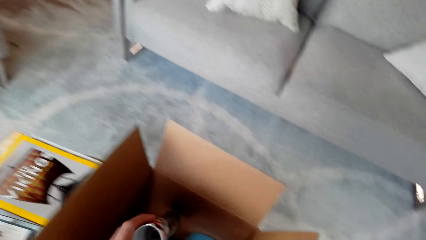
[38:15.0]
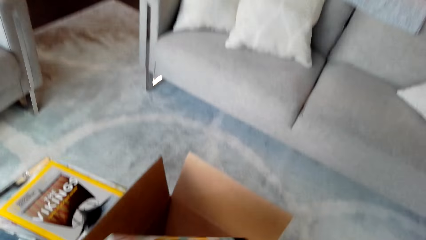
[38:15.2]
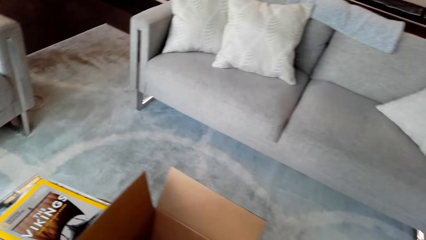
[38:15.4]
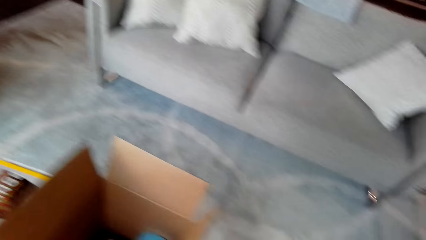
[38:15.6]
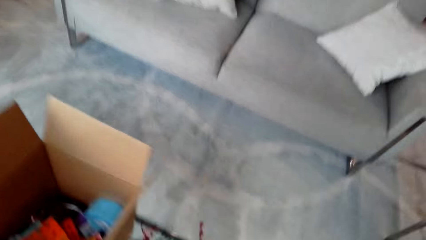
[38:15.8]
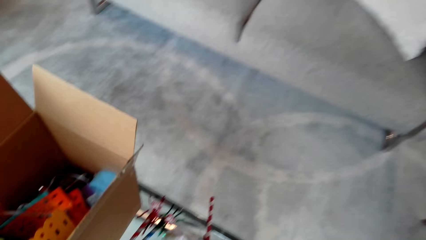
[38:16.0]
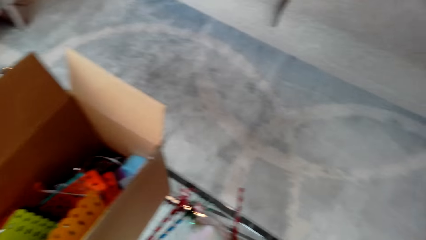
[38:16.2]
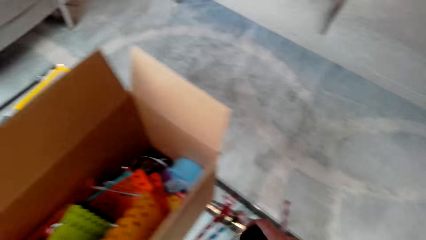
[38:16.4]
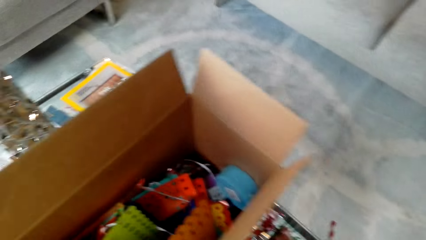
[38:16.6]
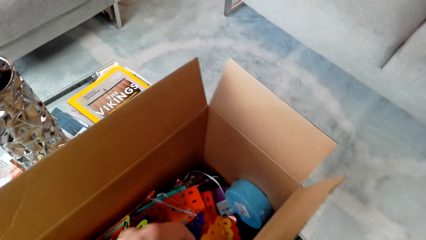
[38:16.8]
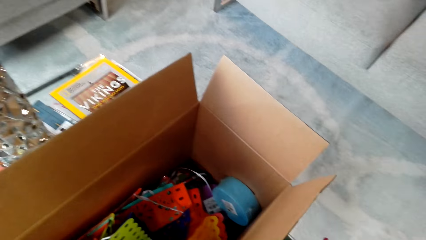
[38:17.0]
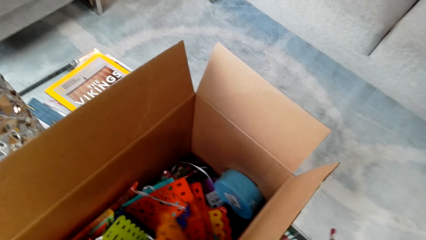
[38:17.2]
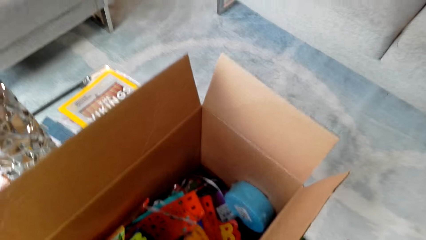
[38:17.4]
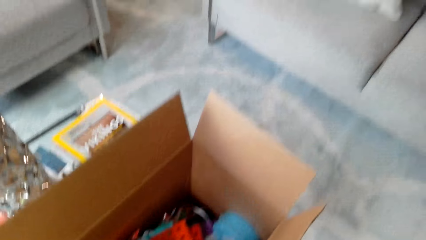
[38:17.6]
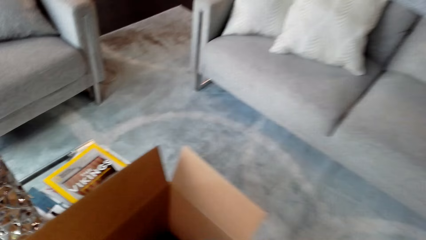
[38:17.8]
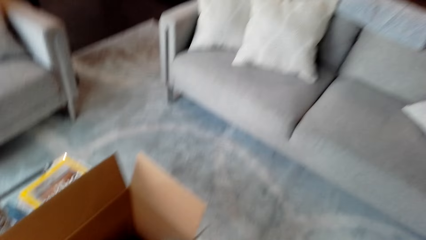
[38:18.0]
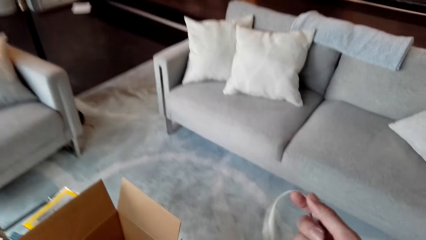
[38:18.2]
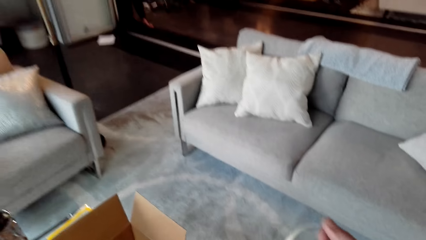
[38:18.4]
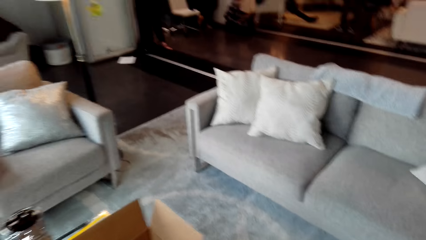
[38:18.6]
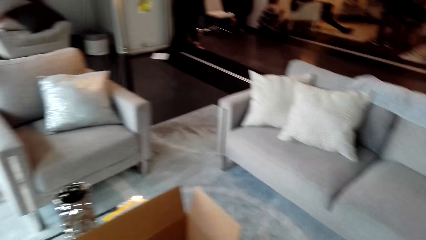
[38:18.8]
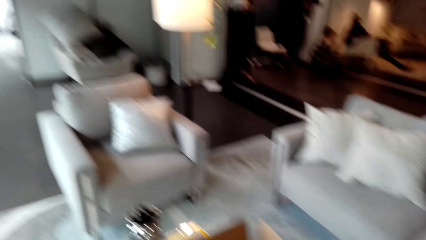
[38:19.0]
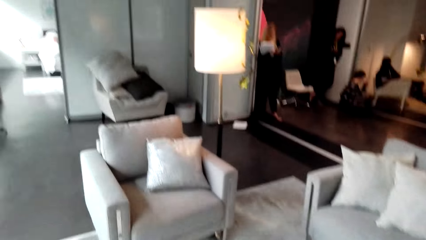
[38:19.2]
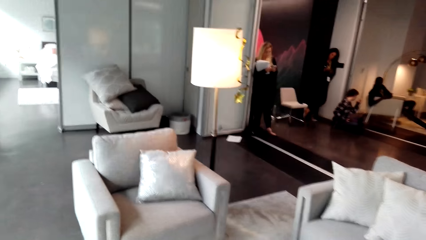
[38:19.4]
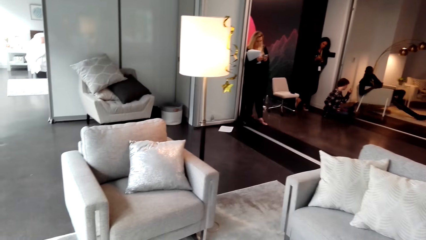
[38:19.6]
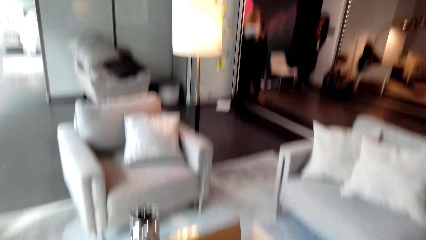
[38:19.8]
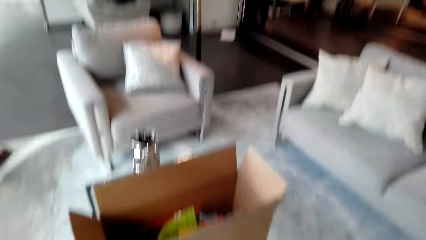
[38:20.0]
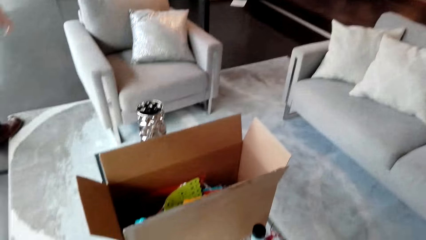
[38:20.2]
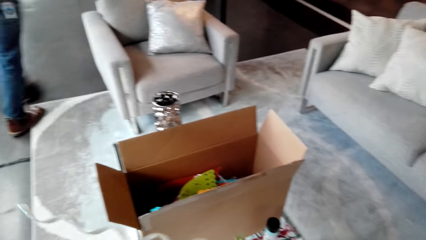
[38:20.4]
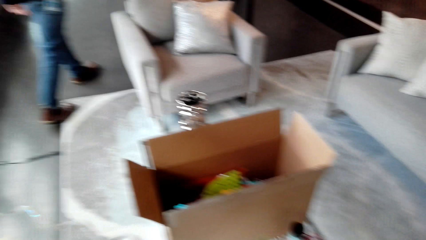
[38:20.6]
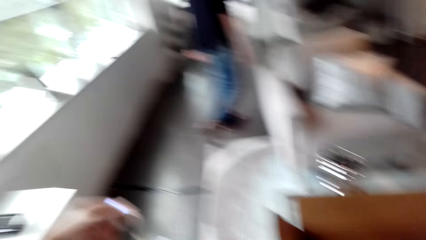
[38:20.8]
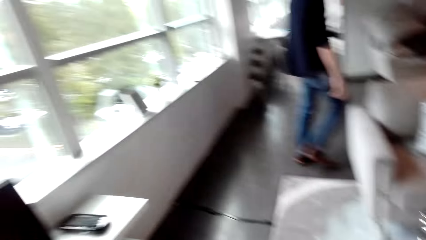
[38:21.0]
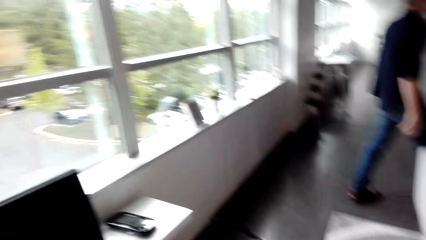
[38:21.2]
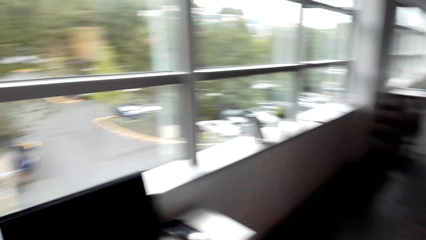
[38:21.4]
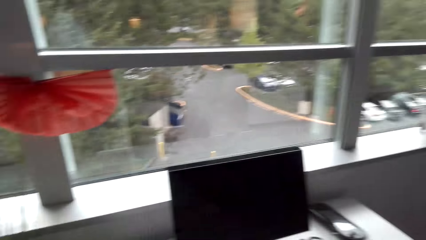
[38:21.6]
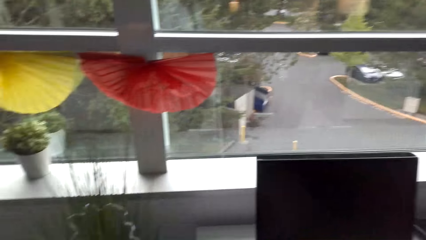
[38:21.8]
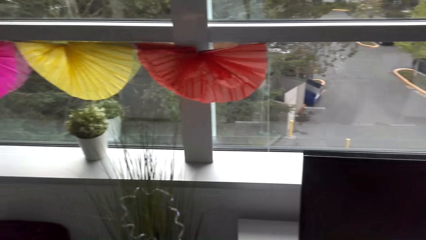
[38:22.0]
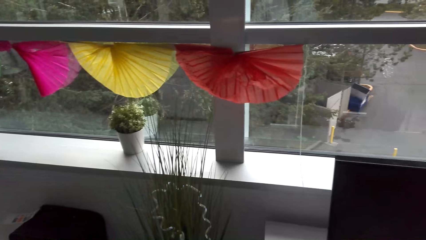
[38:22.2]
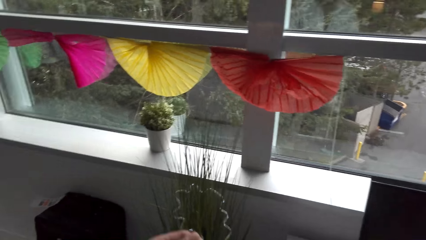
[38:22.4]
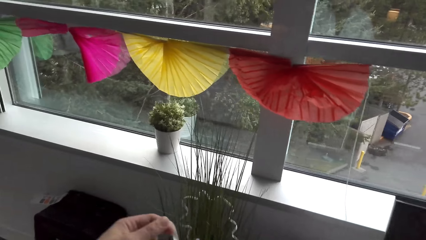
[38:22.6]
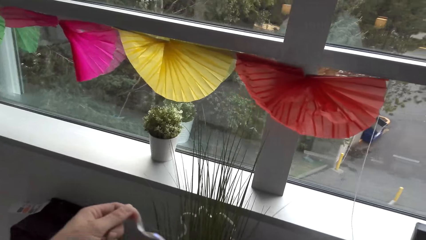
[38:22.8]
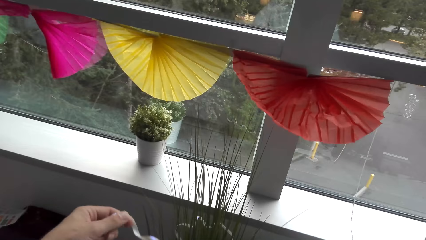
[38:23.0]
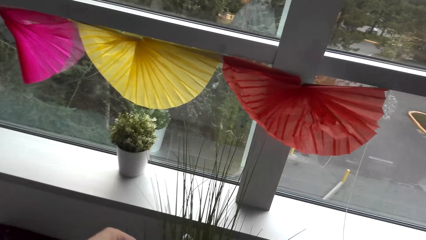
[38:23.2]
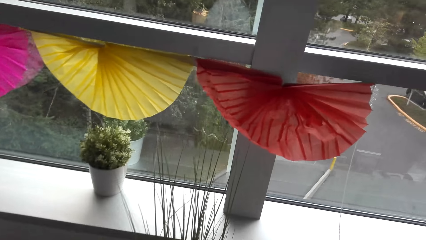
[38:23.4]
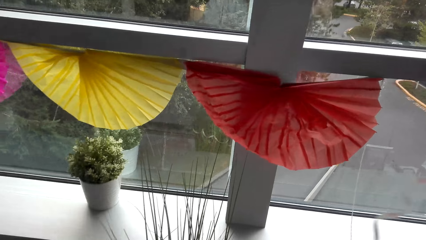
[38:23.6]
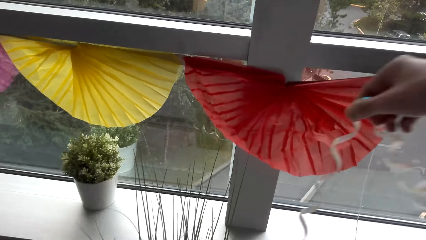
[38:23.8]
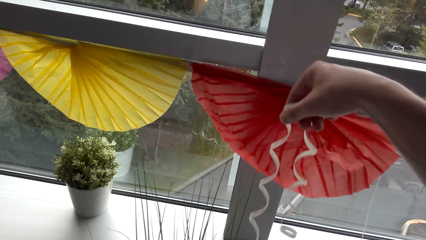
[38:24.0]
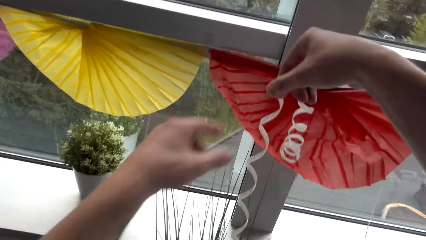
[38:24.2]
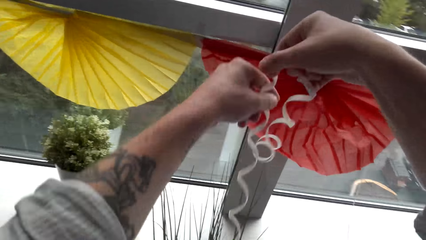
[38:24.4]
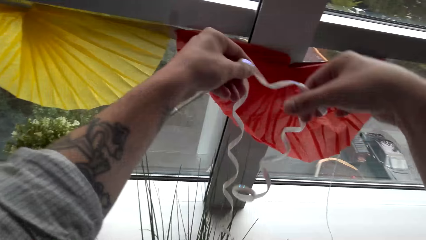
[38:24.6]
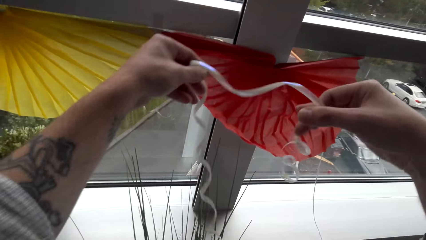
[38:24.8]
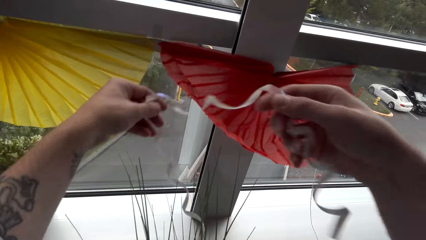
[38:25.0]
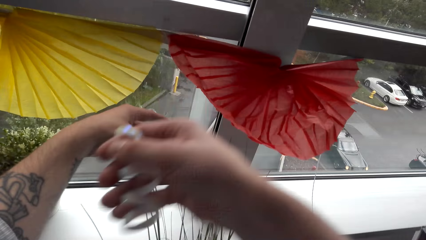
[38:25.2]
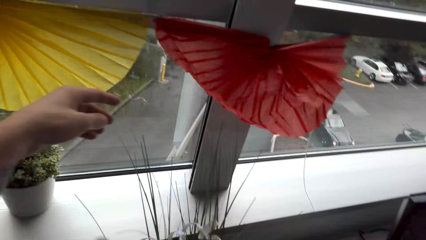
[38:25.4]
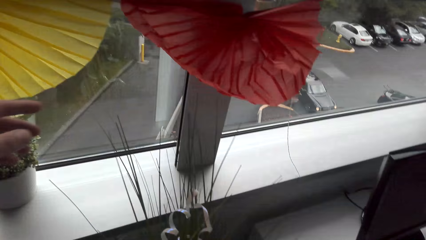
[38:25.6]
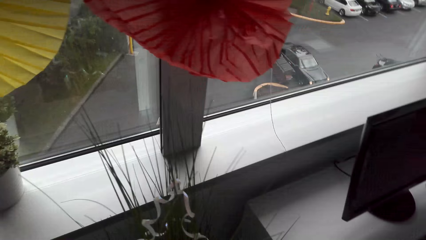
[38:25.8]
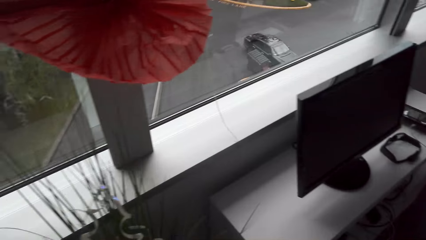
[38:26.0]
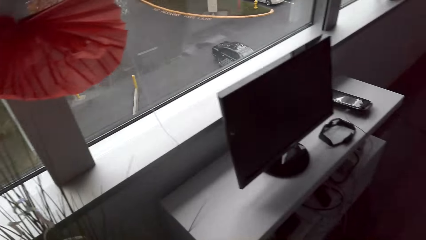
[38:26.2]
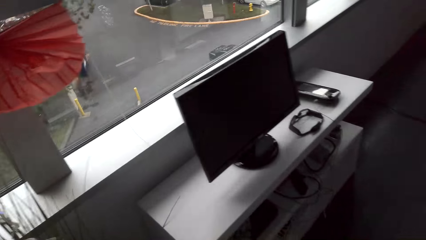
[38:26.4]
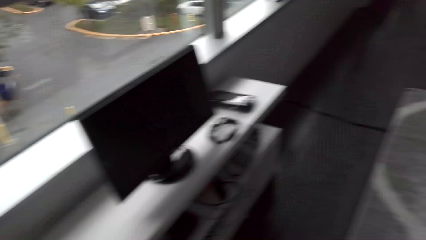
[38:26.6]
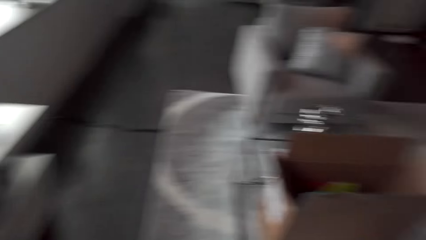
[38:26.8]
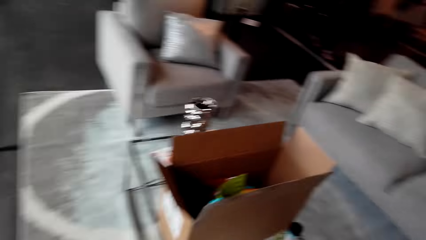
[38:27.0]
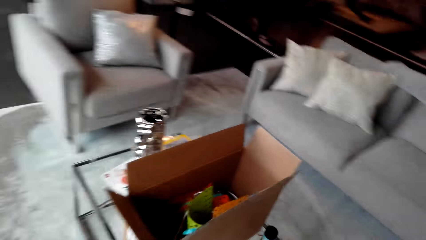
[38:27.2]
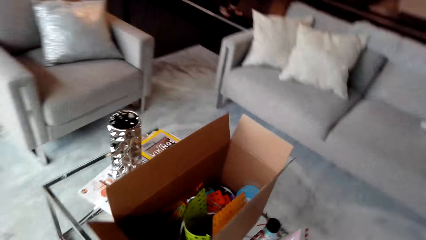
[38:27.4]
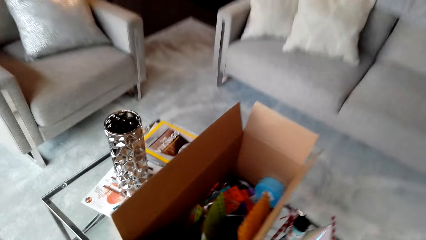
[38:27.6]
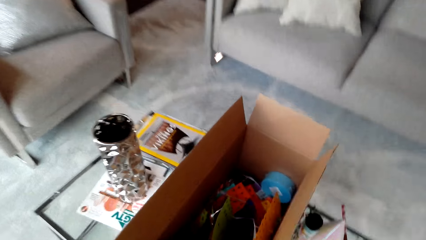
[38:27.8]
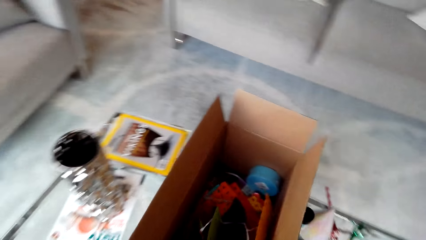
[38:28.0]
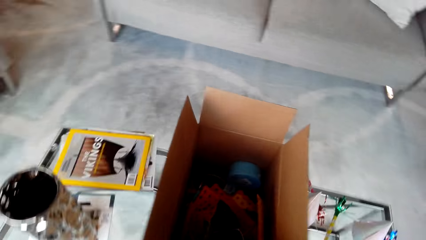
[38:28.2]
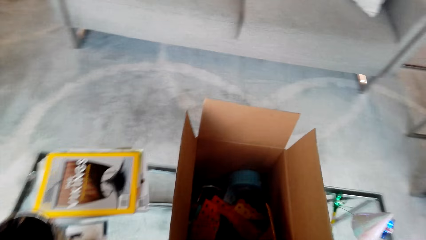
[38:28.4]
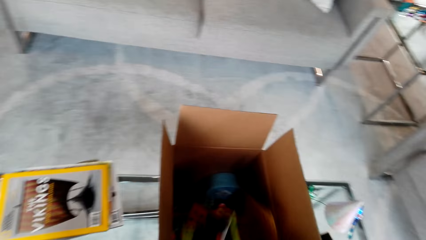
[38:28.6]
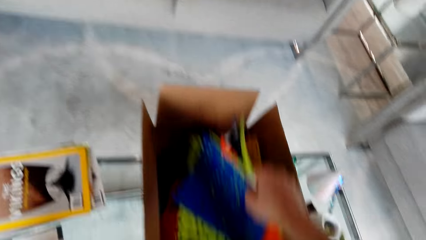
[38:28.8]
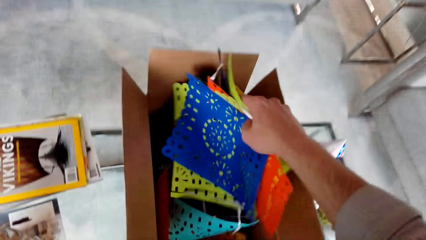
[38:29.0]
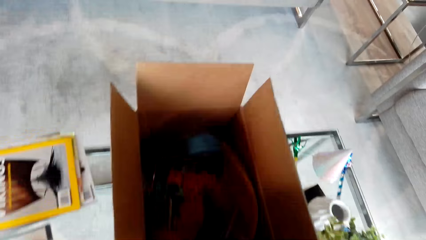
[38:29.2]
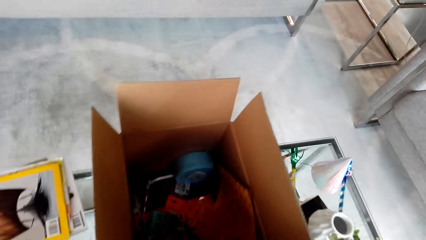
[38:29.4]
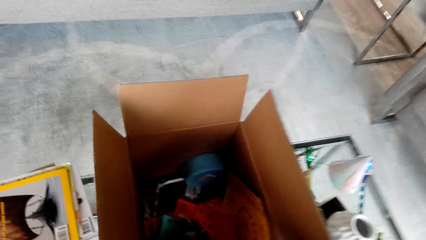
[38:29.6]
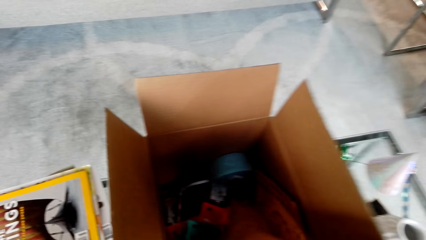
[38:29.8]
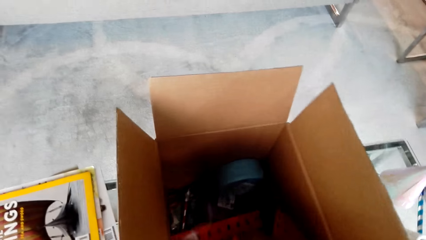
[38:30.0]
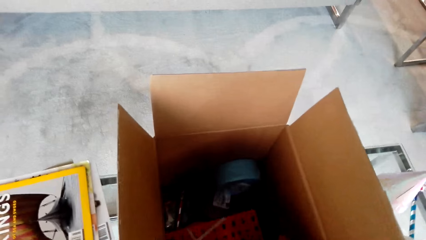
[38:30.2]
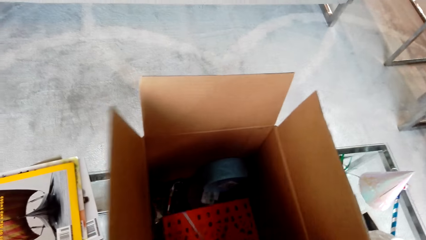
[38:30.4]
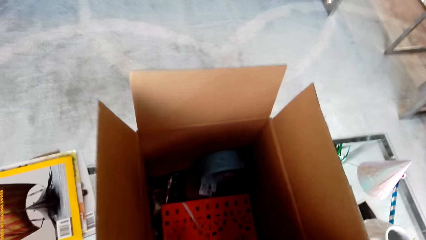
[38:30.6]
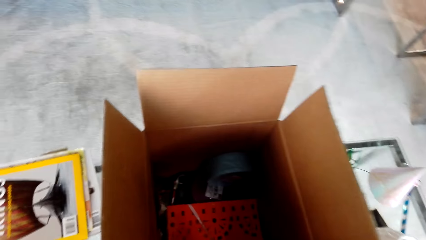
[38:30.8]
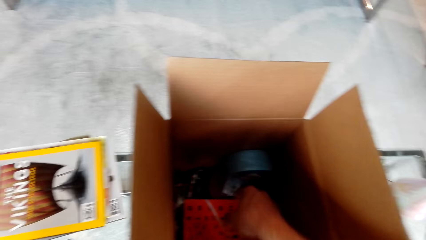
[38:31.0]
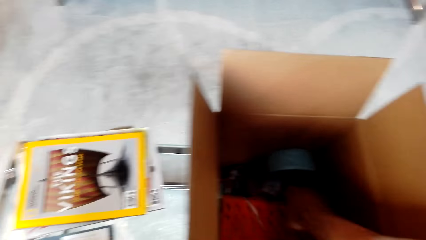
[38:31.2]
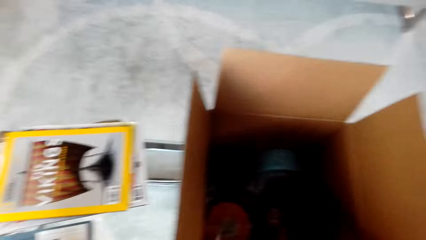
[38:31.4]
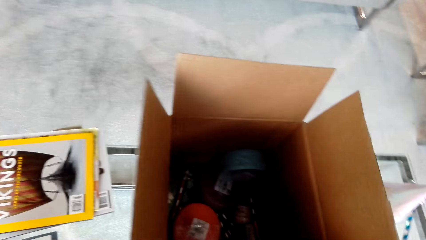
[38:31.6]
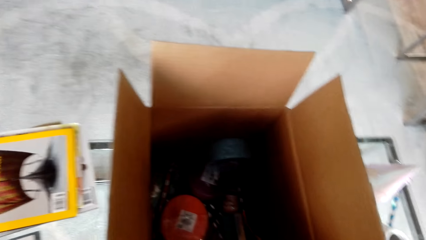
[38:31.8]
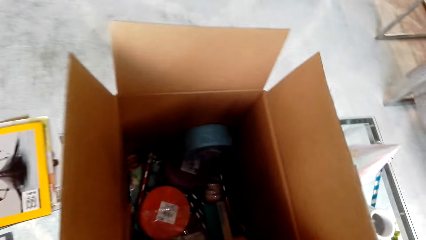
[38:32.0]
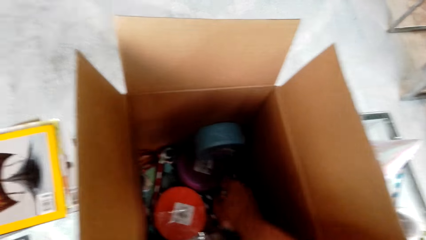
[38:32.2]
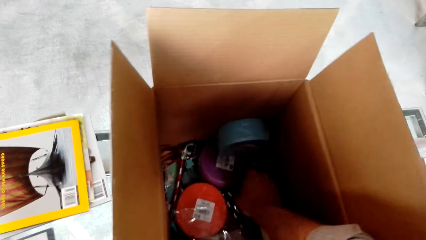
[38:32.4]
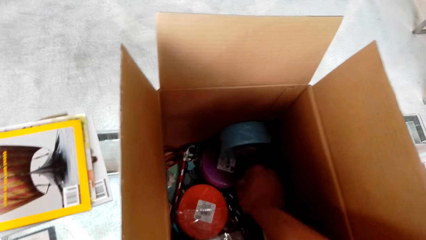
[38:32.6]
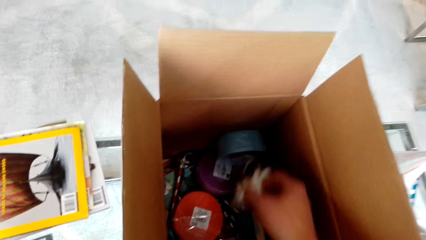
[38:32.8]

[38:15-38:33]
The camera wearer picks something from the box. They decorate the house. They pick decorating items. They put decorations in the box.
